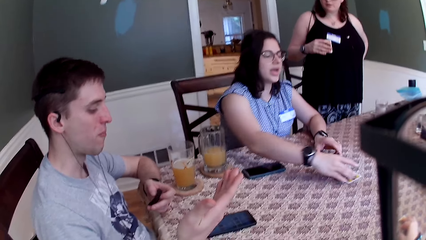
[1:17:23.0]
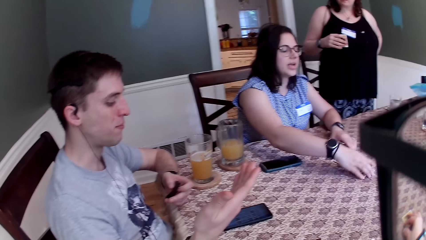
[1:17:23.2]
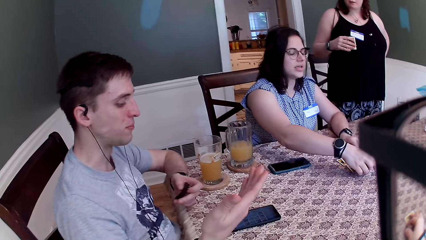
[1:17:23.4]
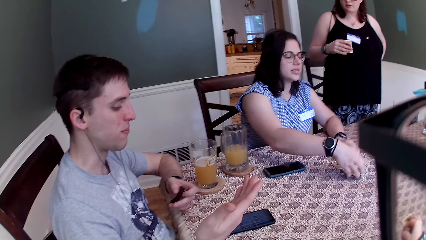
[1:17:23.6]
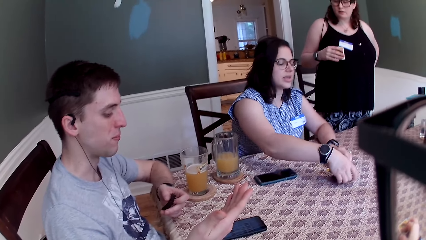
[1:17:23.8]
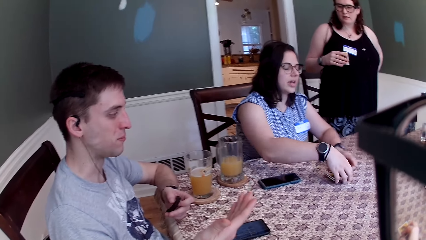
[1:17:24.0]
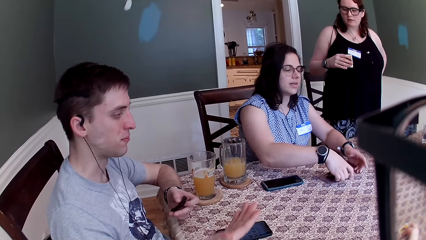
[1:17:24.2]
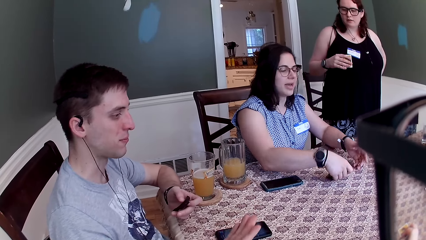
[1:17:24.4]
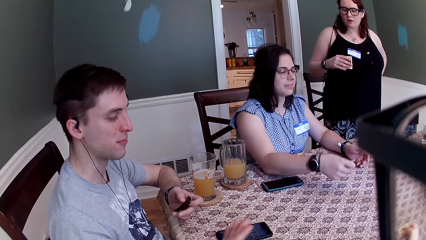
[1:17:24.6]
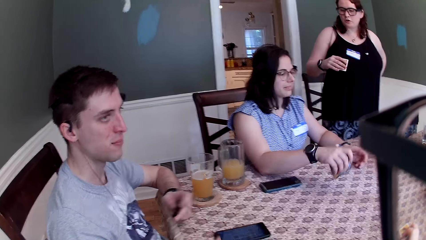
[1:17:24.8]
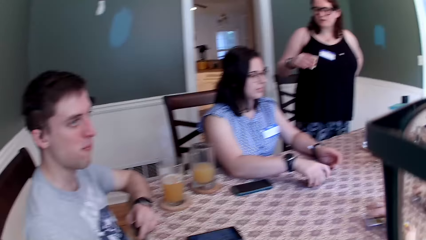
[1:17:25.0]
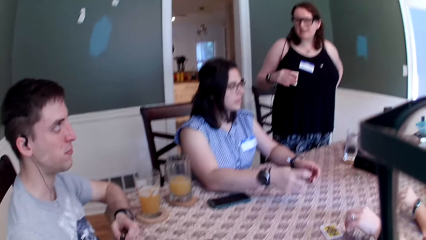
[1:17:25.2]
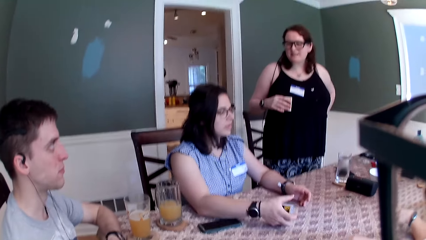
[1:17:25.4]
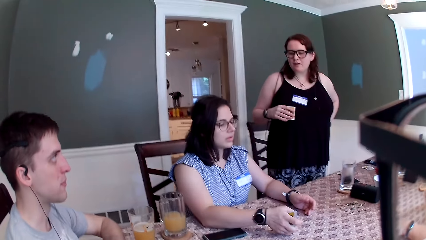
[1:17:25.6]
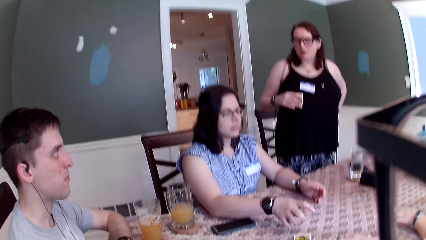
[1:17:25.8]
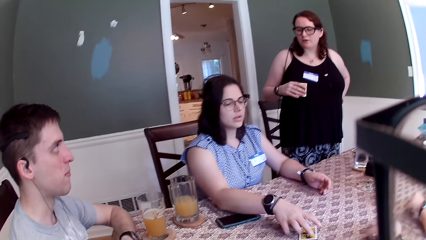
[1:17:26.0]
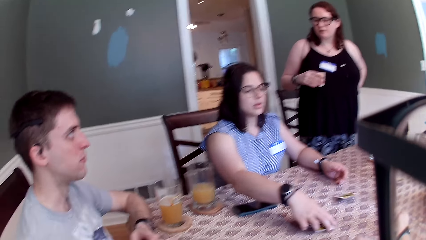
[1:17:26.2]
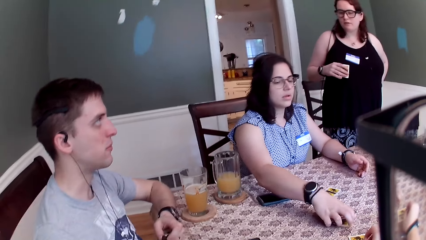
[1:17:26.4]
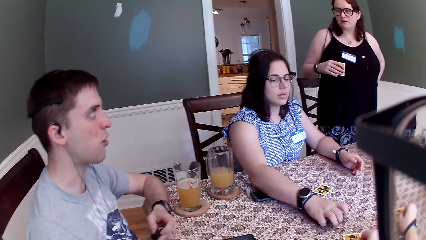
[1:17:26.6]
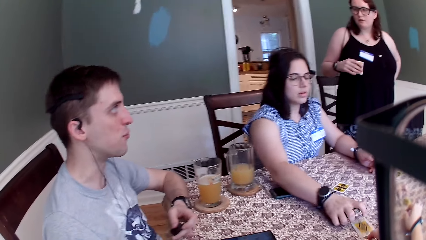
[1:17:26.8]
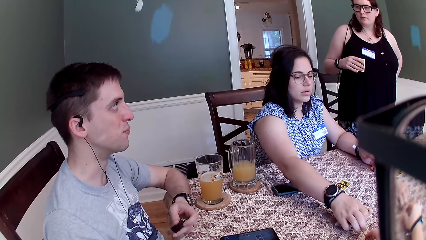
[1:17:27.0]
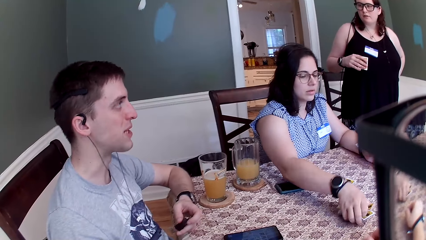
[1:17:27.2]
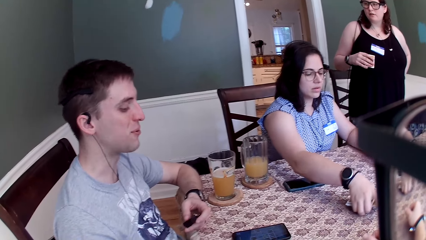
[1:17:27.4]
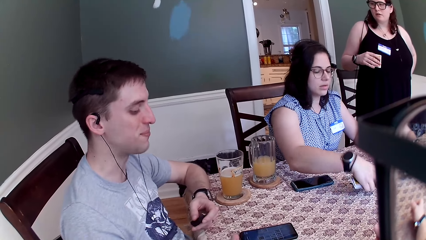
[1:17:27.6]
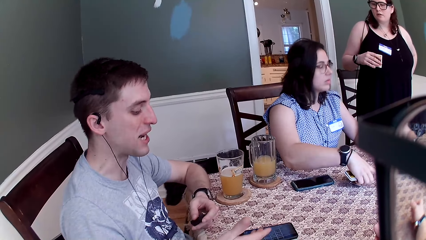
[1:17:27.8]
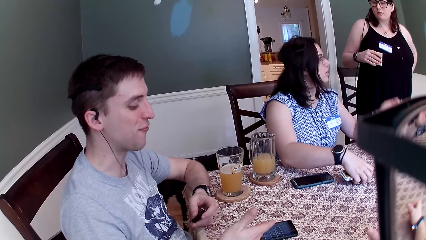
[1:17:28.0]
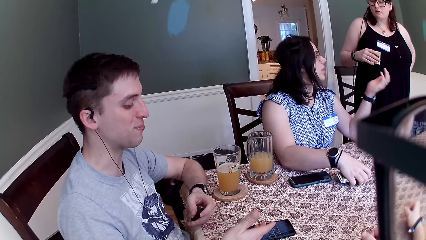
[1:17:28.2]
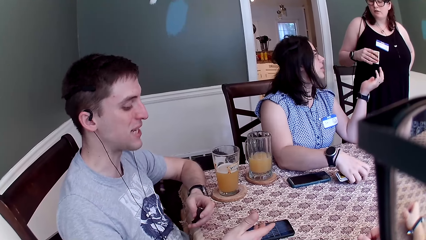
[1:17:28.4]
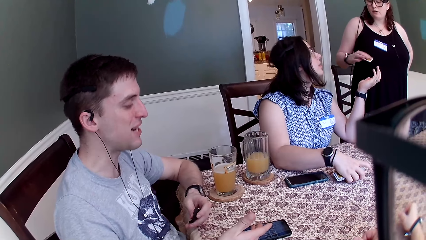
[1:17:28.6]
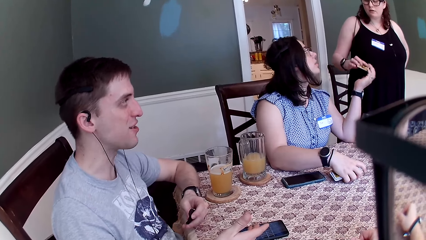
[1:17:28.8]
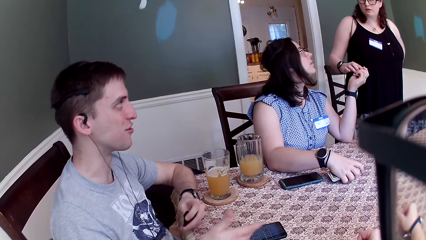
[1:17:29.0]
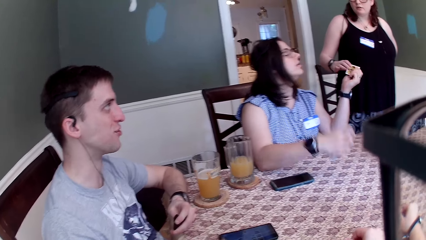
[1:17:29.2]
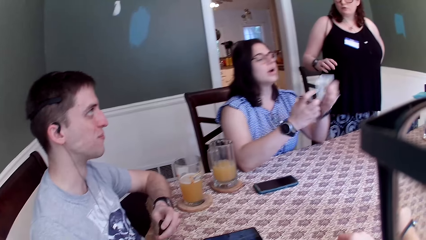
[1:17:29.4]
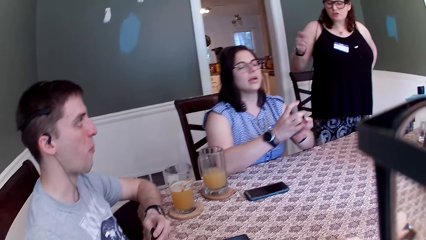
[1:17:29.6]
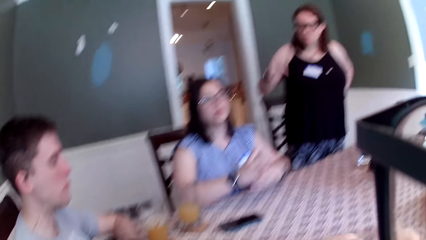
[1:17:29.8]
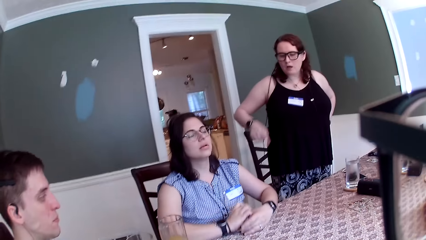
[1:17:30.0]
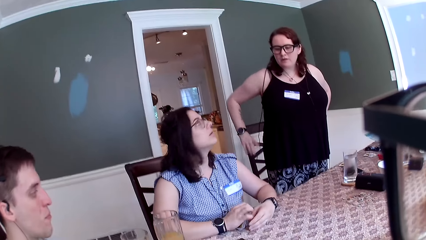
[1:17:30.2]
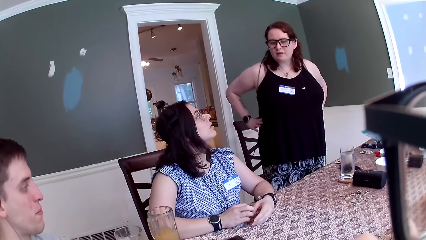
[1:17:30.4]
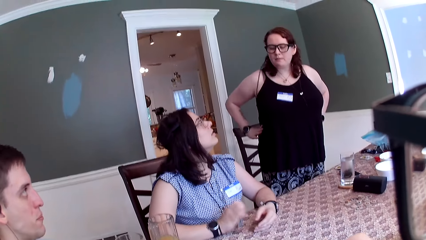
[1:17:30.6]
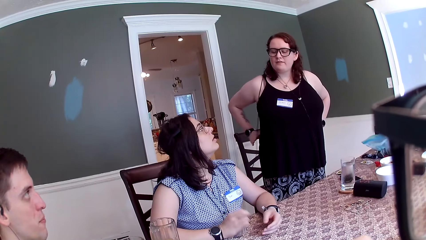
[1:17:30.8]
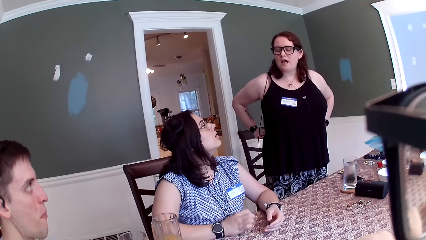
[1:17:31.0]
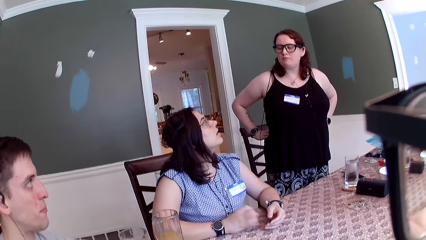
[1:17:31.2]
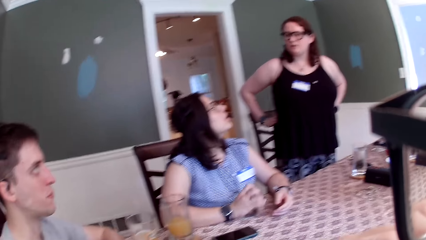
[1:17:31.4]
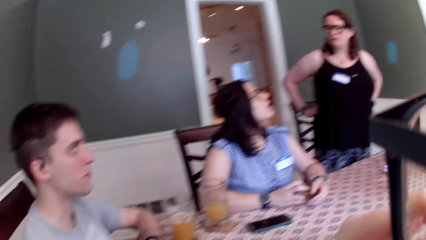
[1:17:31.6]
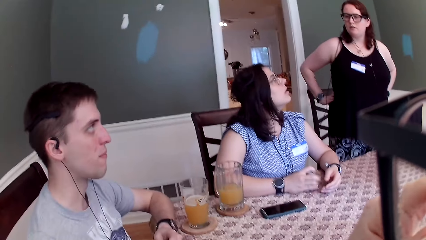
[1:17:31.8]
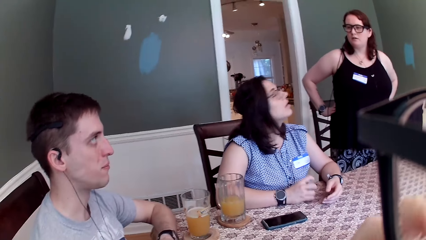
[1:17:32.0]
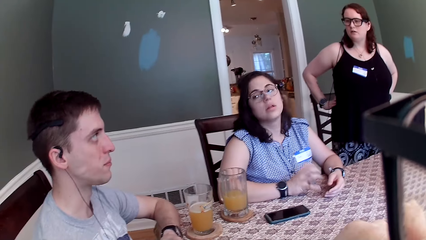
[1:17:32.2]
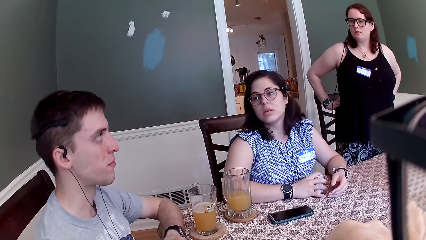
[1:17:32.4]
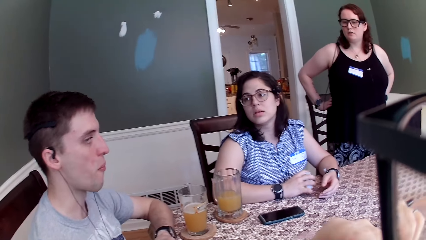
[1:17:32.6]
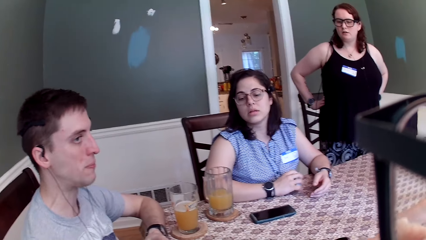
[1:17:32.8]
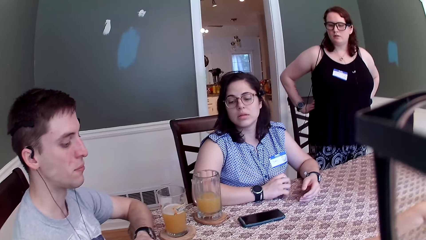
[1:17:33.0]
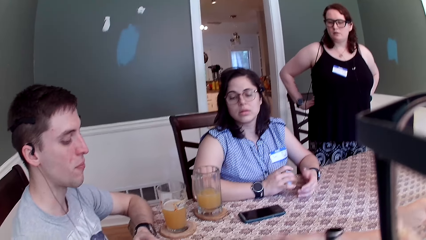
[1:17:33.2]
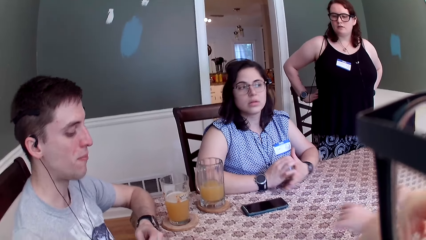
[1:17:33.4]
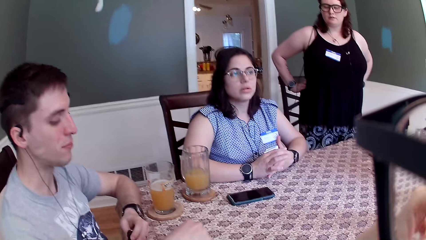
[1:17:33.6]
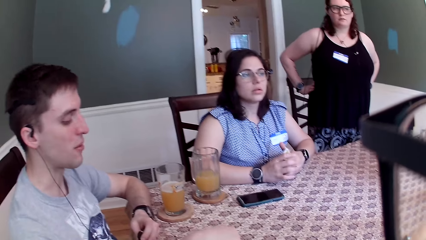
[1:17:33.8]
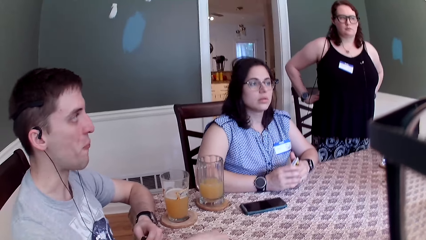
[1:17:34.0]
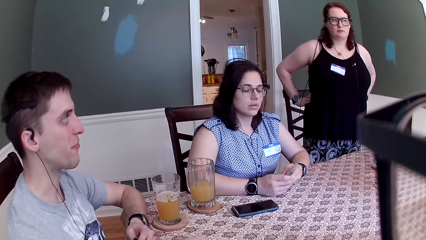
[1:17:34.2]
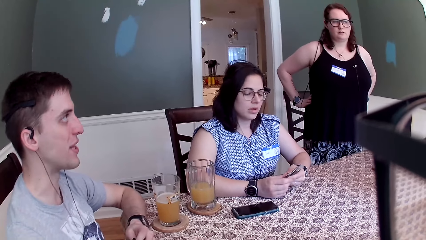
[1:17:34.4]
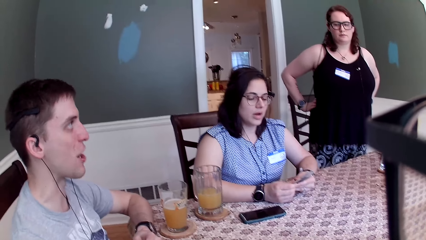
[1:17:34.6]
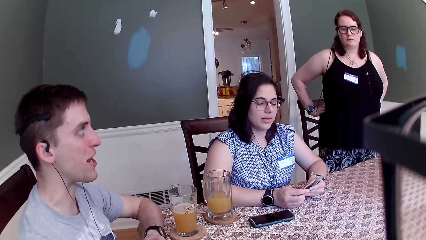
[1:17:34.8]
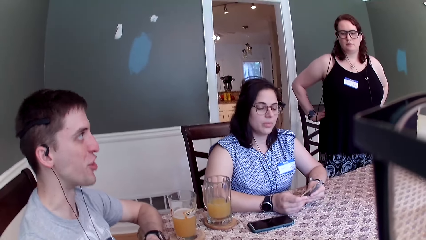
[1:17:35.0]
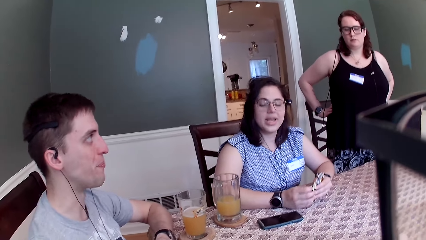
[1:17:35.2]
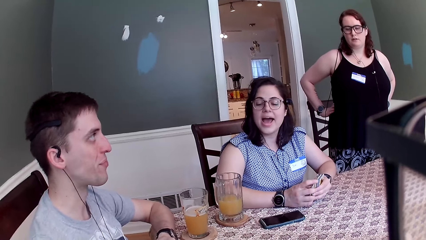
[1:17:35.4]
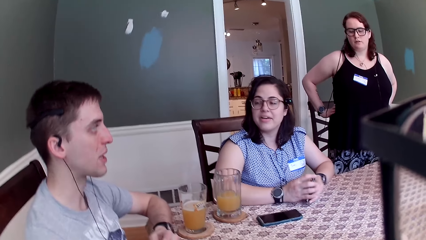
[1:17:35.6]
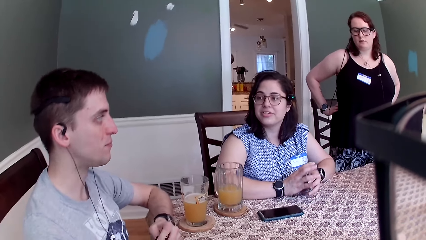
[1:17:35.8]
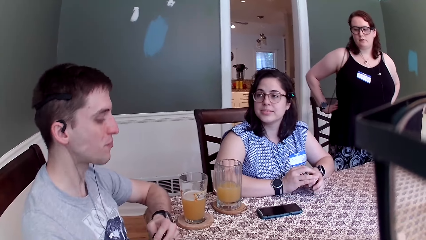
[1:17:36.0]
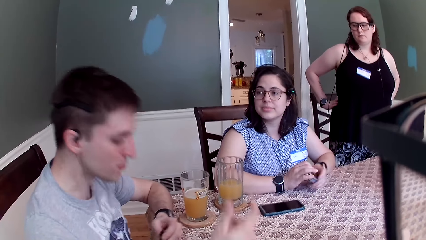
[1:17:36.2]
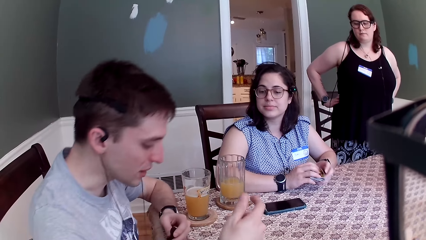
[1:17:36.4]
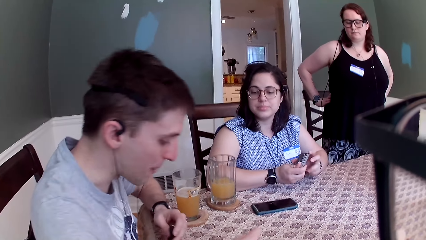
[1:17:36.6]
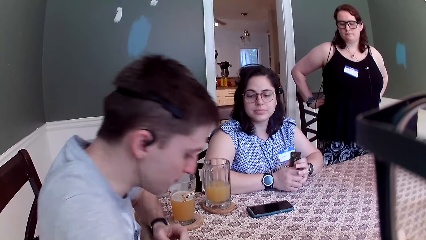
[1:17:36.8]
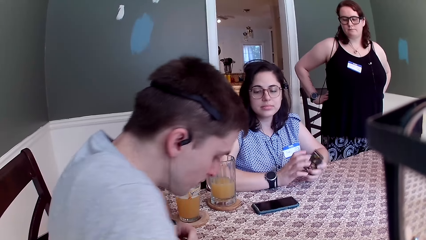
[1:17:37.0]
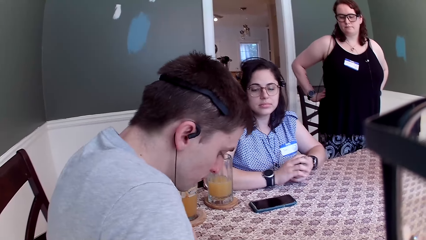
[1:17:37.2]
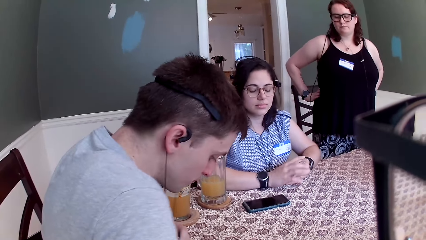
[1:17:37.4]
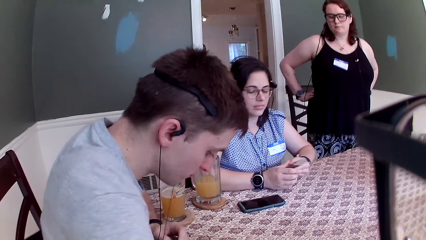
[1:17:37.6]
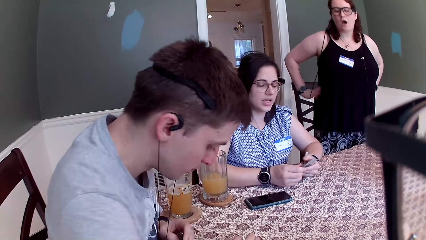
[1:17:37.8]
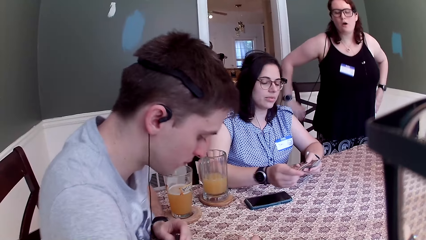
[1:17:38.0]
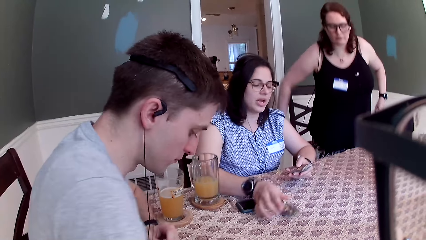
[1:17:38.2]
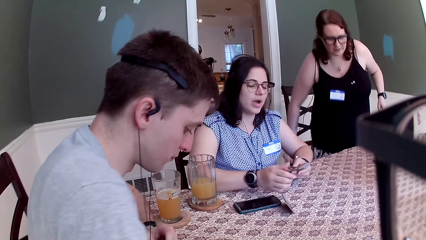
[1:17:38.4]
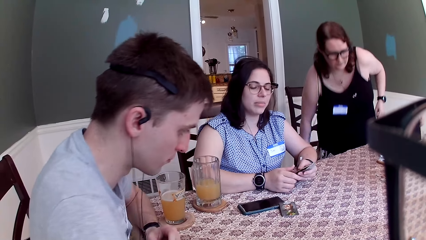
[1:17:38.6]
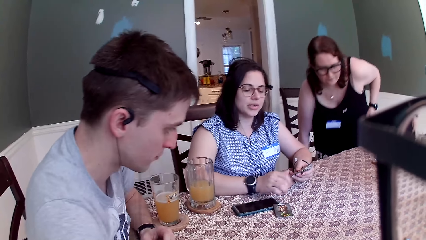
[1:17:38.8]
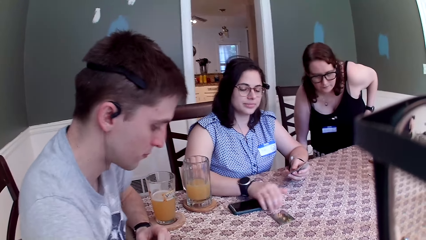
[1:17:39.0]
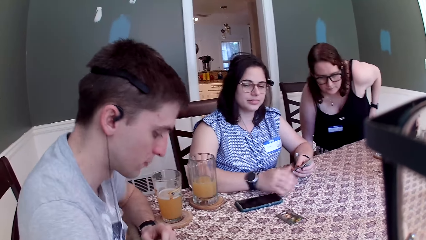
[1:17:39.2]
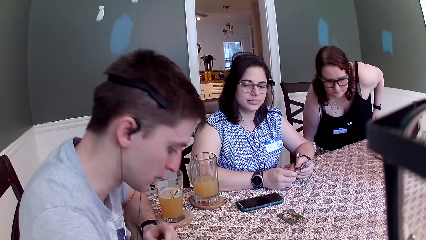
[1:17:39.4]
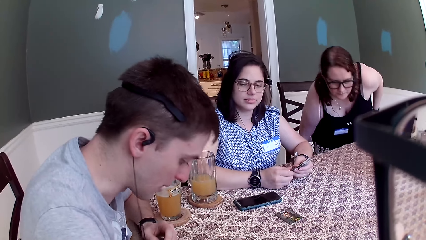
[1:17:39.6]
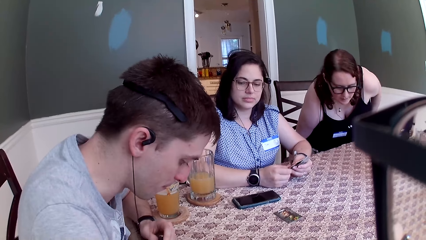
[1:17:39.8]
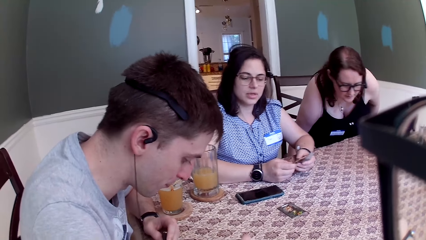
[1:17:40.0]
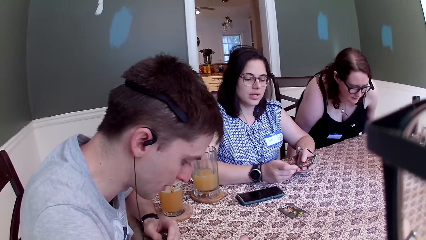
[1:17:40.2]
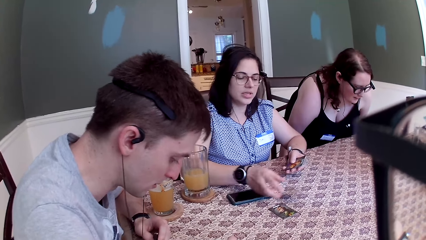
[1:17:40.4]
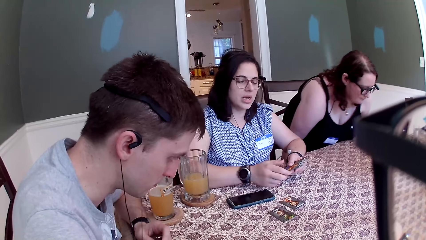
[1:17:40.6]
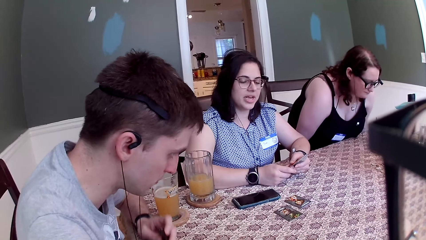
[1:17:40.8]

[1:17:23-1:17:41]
A woman picks the one night ultimate day break cards on the table with both hands. The woman speaks to a group of people on the table. A man speaks to another woman. A third woman drops the card on the table with her left hand. The camera wearer looks around. Another man throws the card on the table with his left hand. The first woman picks the cards on the table with her right hand. The first man speaks to the second woman. The second woman passes the card to the first woman with her right hand. The second woman speaks to a group of people on the table. The first woman hits the table with the cards with her right hand. The third woman speaks to a group of people on the table. The first man speaks to the second woman. The first woman speaks to the first man. The first woman speaks to a group of people on the table and drops a card on the table with her right hand.
